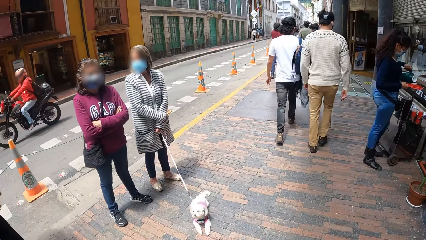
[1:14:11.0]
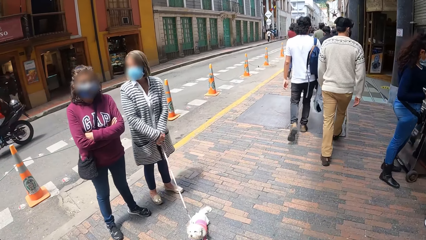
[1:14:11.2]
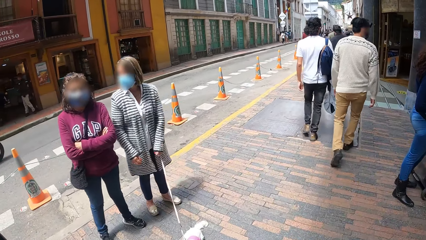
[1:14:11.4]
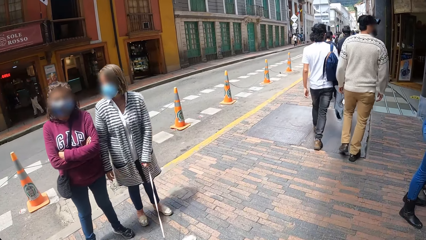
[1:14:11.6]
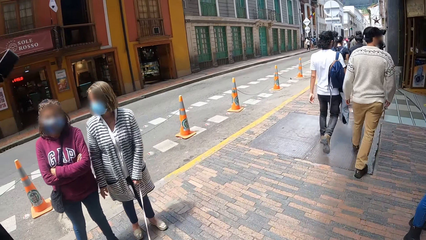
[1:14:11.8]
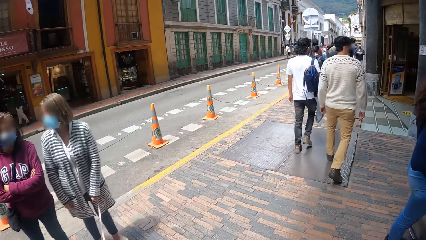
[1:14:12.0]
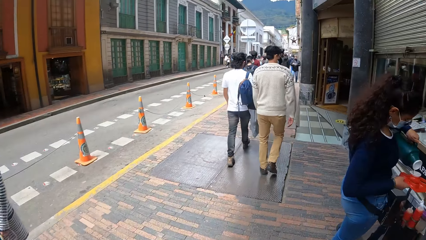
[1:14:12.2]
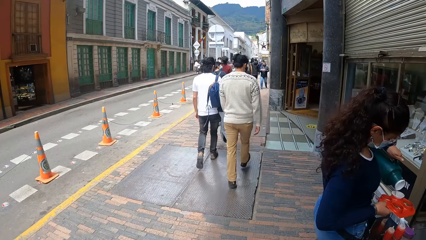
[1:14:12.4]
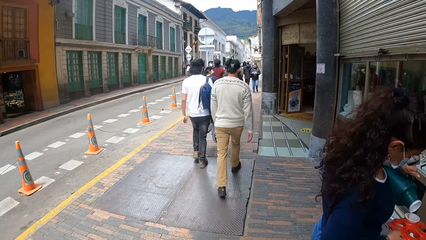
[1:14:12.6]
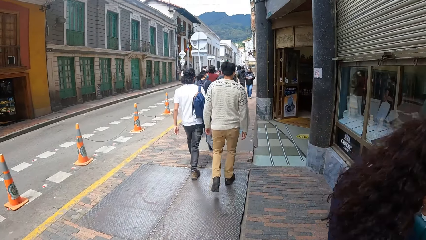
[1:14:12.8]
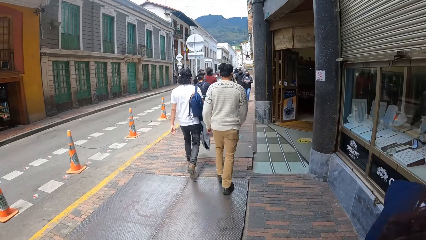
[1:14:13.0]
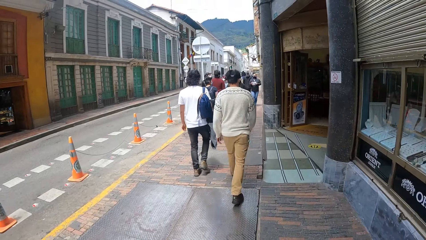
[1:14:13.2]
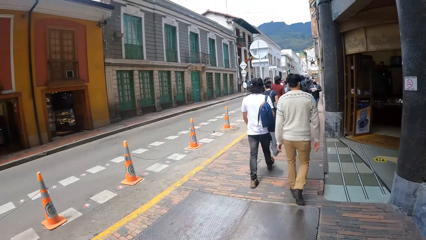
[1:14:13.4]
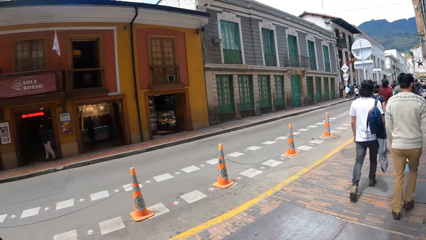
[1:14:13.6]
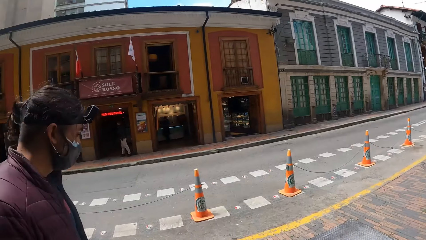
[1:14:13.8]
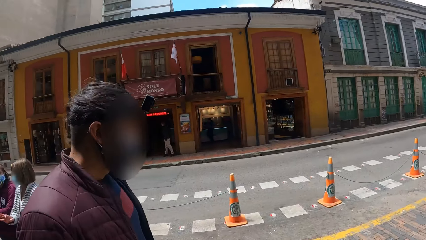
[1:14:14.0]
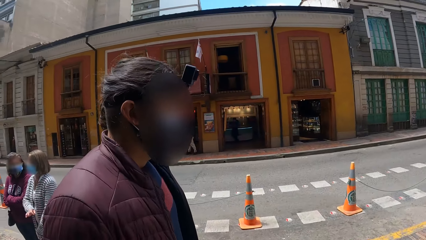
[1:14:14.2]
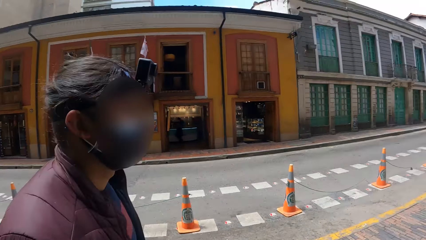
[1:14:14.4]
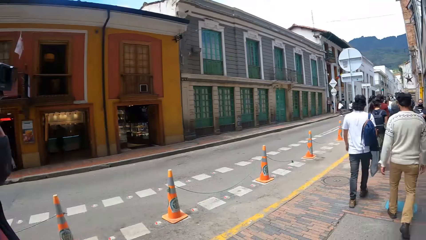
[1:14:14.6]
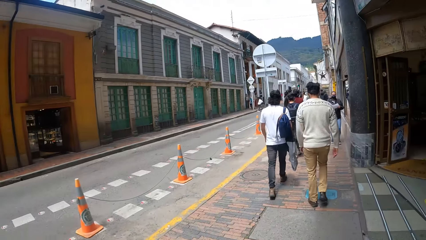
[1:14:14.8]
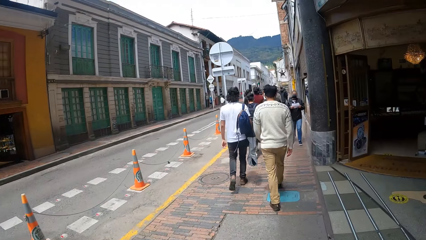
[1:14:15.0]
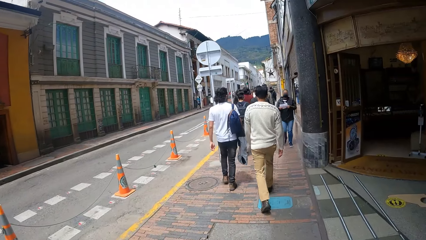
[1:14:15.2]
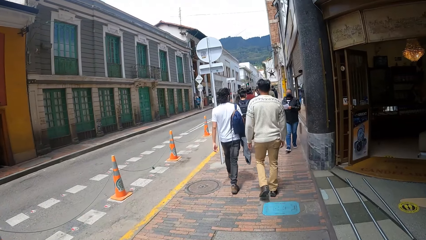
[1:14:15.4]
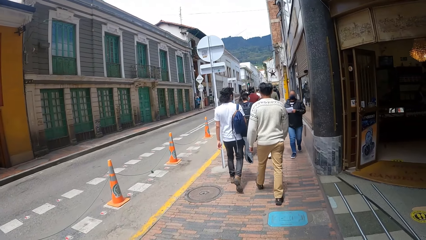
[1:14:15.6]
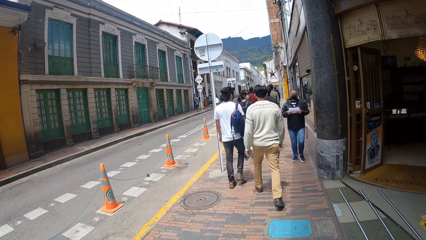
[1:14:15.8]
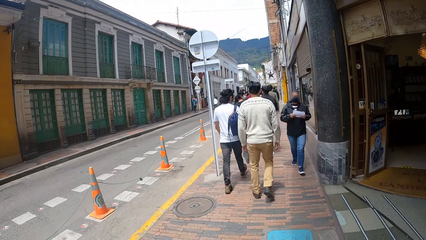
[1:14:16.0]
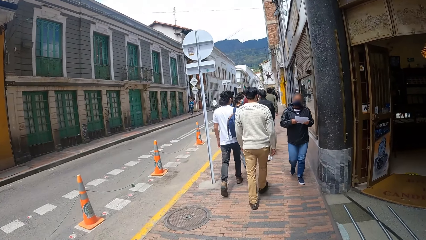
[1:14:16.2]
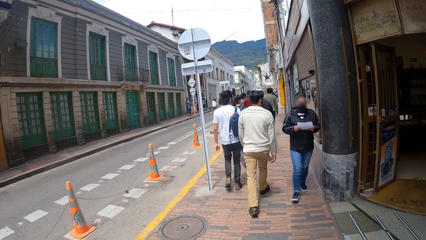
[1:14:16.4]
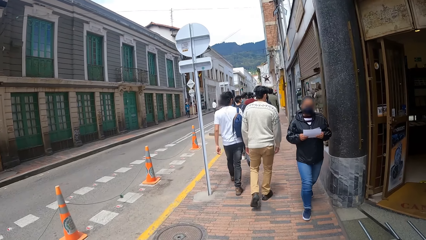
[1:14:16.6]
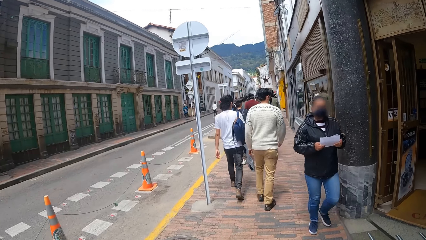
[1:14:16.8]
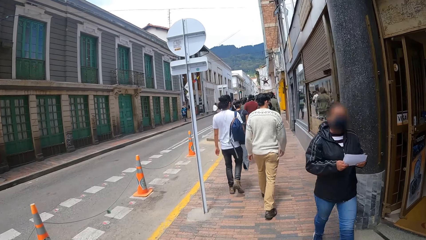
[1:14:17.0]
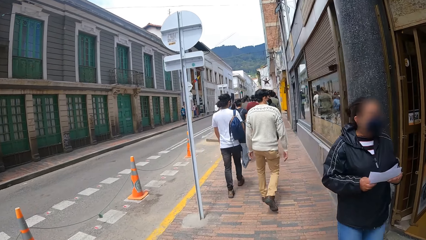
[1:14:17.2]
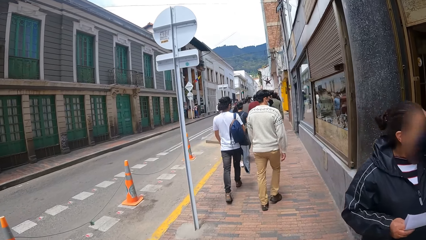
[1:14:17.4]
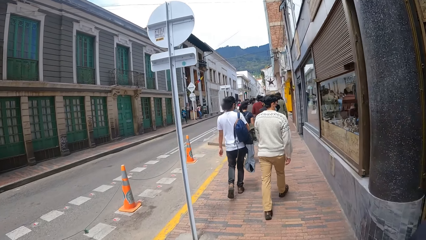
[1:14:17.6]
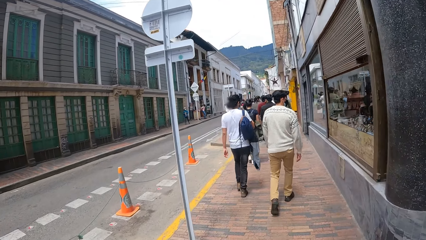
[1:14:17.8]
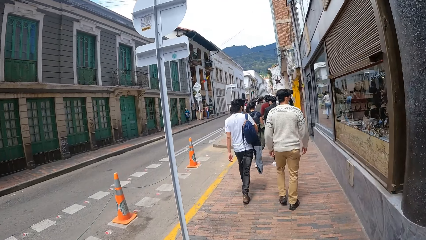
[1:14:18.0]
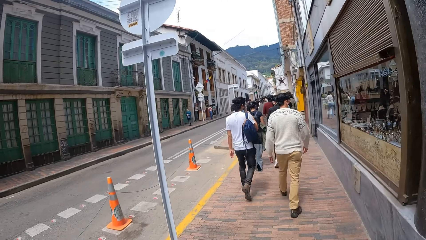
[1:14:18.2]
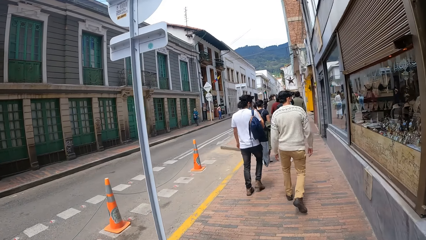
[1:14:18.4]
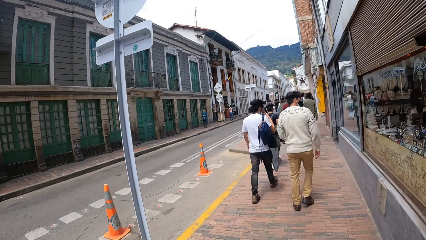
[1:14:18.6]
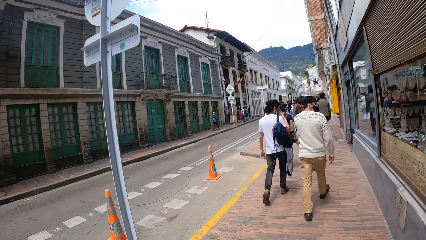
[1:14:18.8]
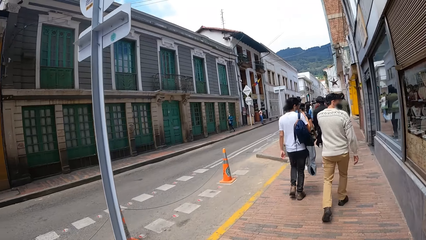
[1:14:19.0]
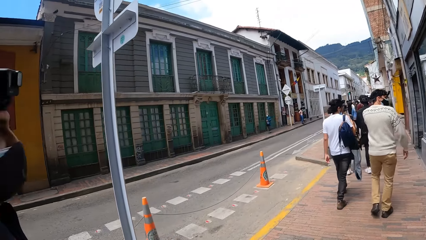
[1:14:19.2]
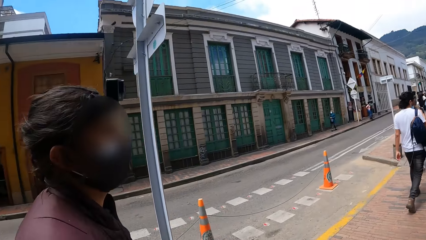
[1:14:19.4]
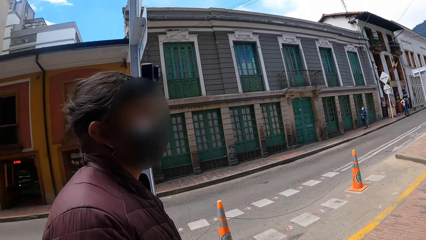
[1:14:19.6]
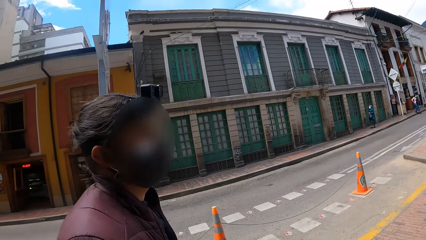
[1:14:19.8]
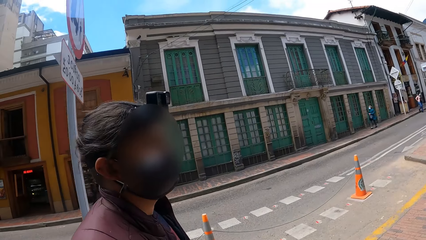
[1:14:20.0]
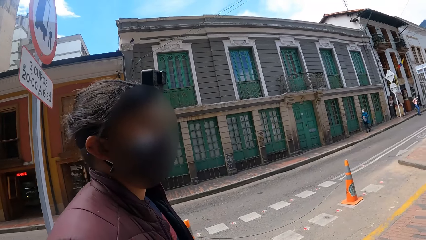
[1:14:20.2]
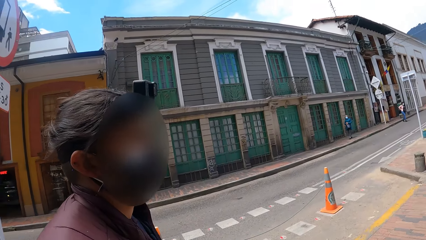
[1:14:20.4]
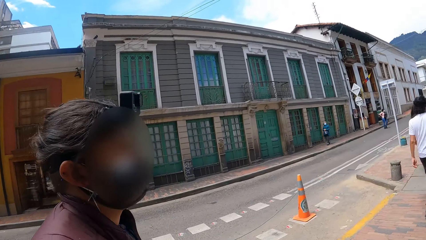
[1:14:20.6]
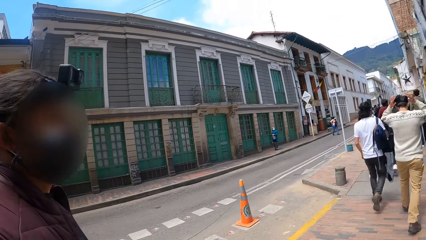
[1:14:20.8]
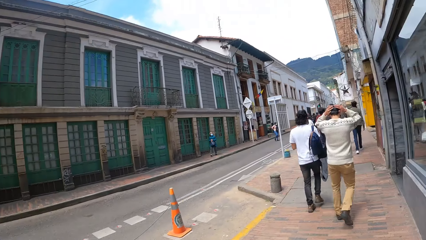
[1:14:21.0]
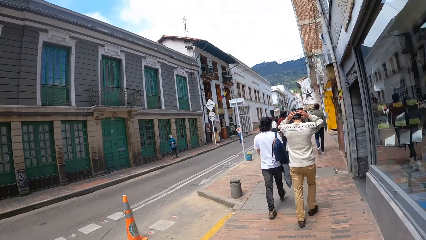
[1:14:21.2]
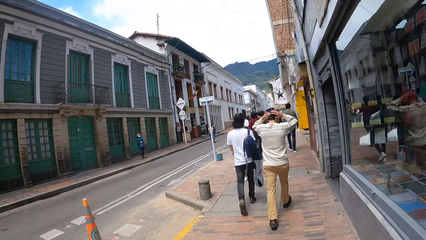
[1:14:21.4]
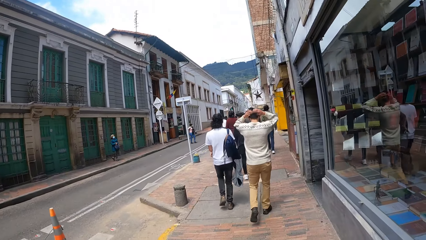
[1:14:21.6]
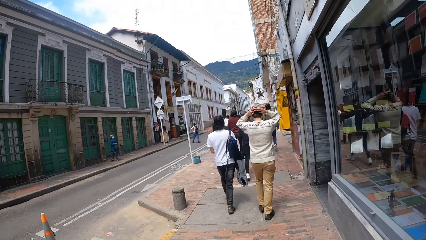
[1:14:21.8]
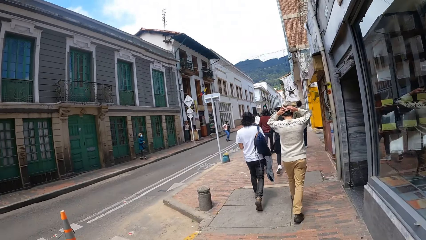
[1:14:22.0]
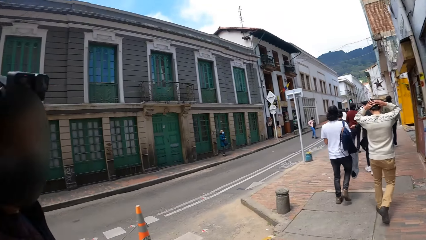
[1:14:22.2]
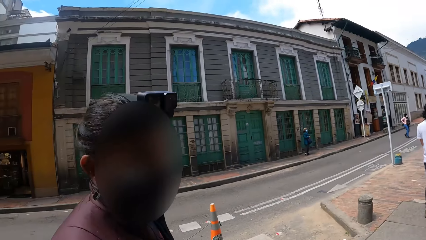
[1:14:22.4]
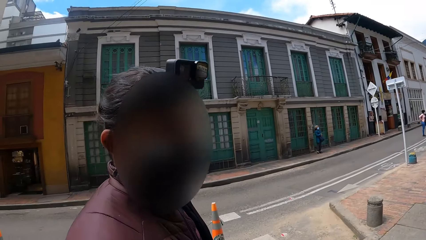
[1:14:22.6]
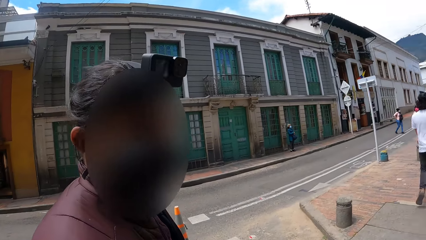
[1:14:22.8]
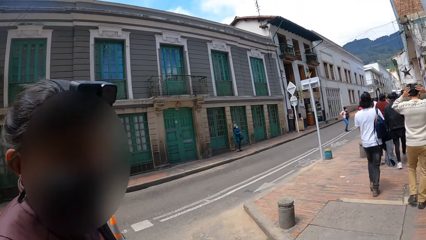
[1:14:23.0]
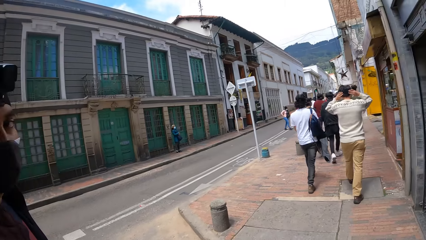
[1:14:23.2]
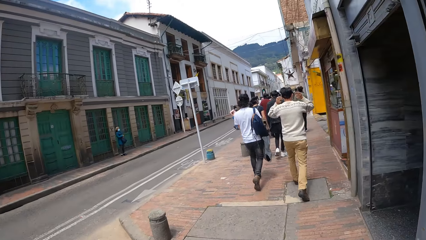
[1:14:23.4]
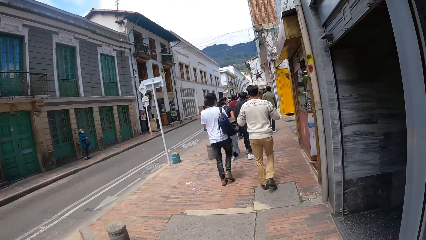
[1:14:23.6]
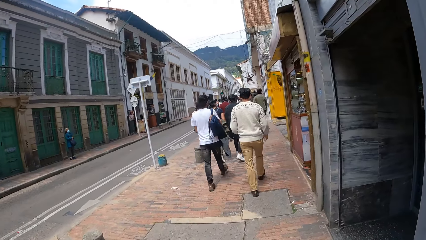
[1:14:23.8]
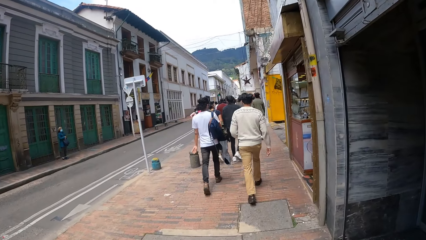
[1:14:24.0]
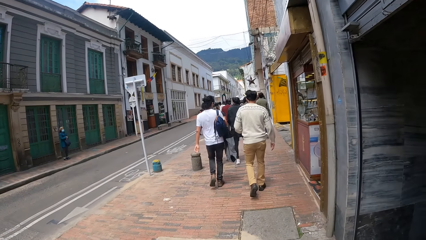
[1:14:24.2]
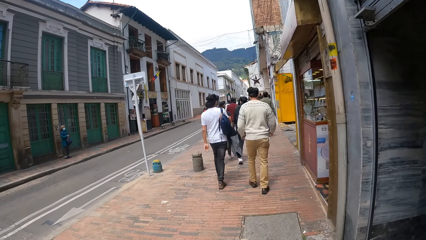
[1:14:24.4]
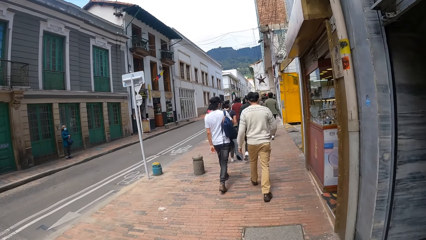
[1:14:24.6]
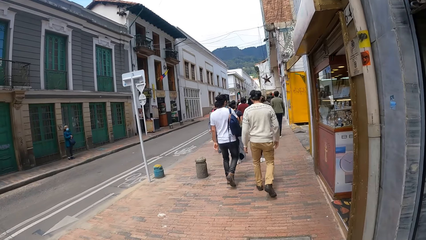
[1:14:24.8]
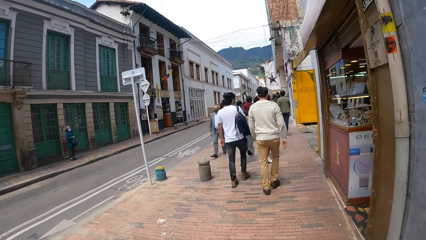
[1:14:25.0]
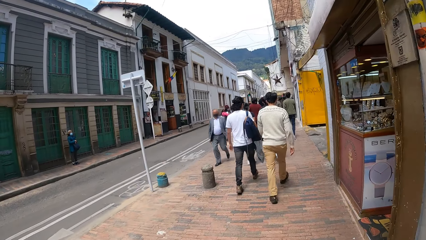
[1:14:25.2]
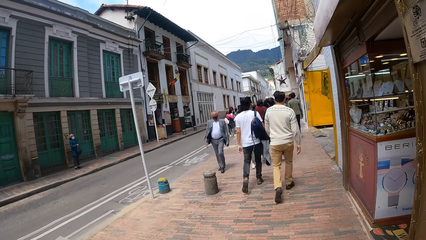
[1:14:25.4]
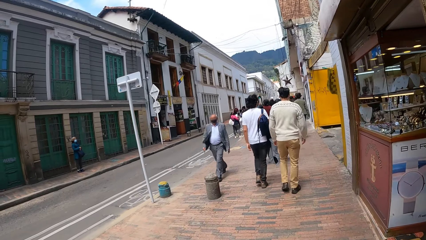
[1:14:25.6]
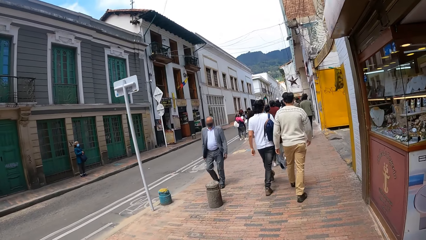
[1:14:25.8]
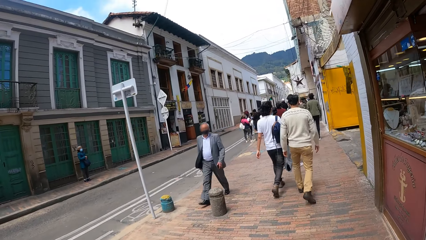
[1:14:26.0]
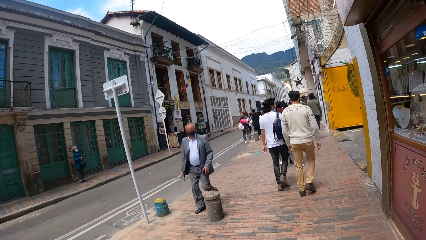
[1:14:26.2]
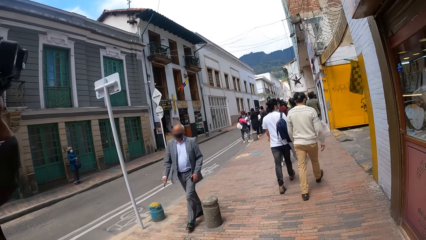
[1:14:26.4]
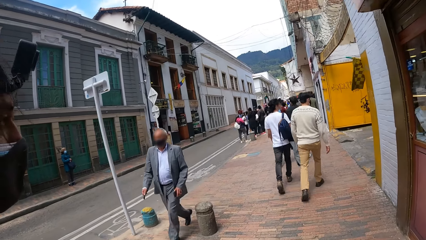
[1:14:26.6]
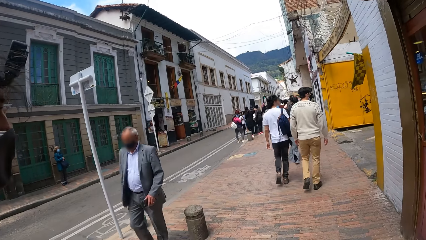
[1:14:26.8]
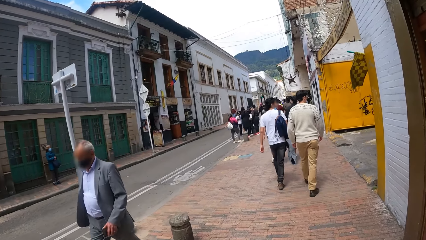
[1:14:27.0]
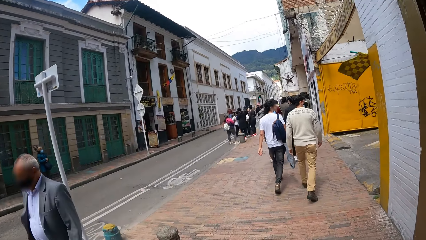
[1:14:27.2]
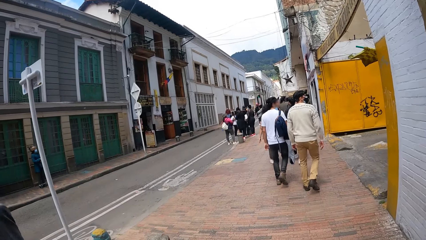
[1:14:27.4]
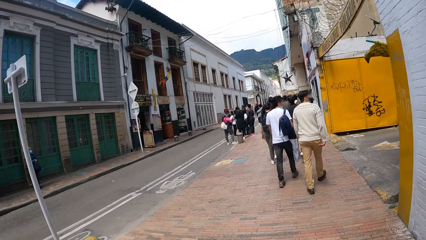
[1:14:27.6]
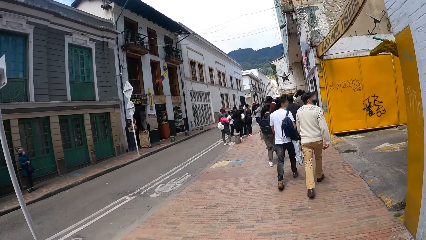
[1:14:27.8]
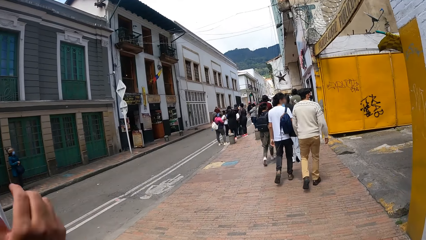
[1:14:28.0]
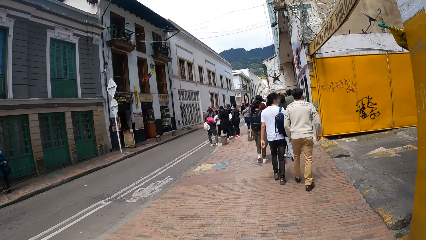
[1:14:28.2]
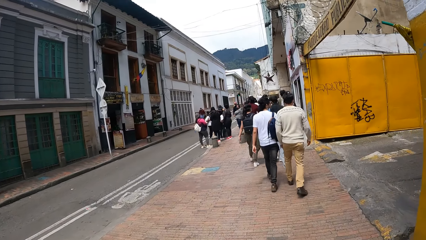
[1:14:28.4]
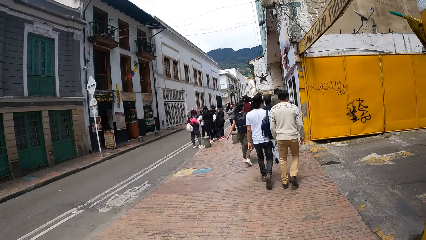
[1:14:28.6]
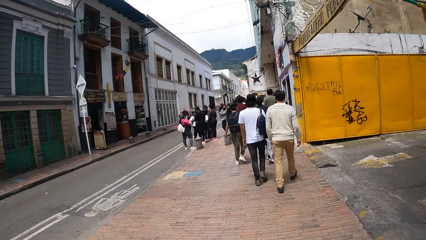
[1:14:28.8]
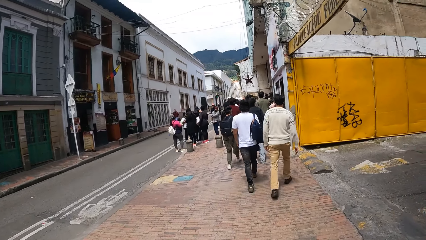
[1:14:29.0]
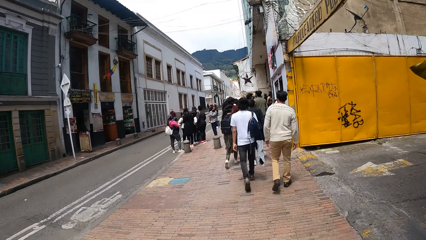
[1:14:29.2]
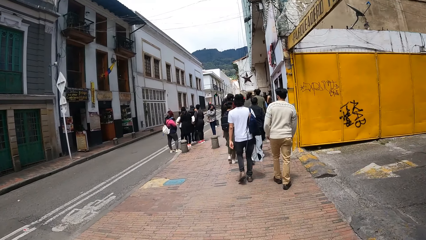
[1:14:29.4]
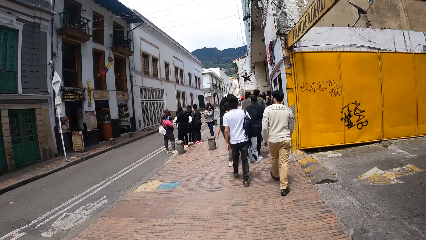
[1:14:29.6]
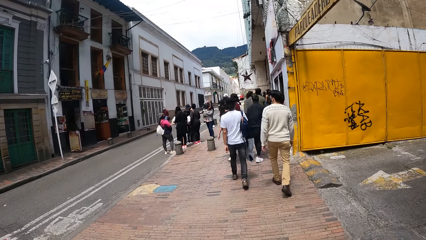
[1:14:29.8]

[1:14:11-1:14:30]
The camera wearer looks at a man. They look at the man repeatedly.
